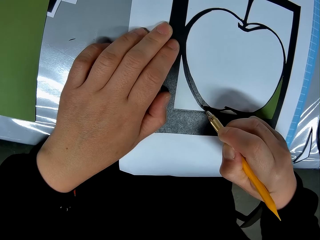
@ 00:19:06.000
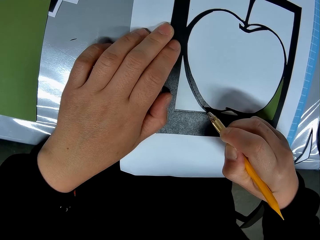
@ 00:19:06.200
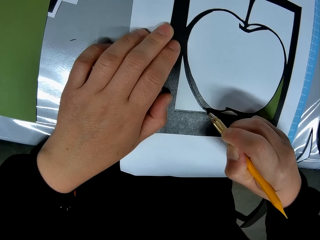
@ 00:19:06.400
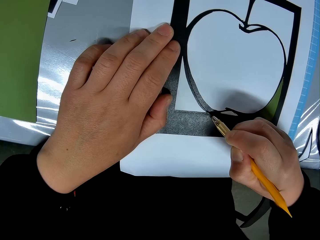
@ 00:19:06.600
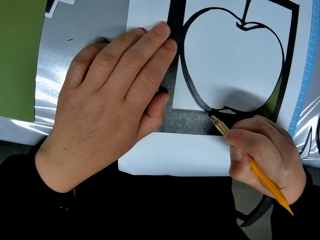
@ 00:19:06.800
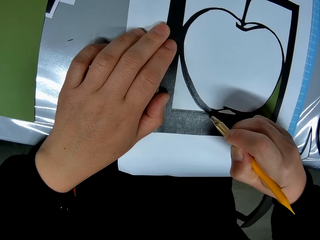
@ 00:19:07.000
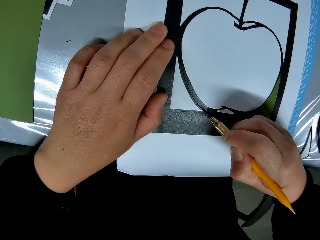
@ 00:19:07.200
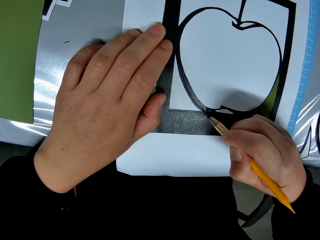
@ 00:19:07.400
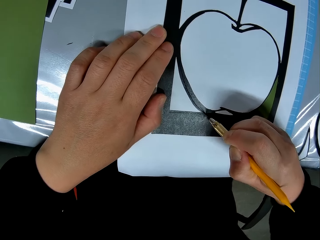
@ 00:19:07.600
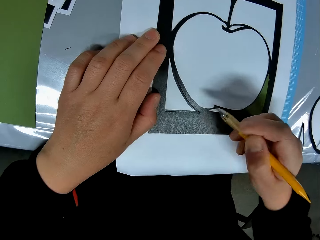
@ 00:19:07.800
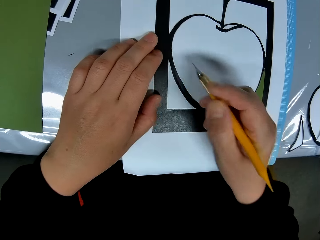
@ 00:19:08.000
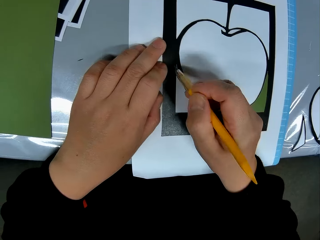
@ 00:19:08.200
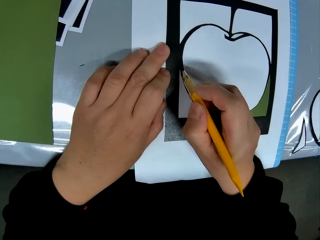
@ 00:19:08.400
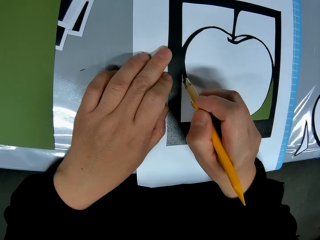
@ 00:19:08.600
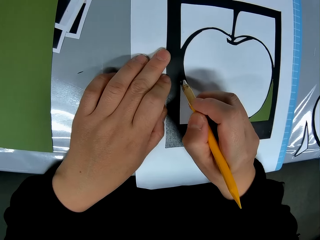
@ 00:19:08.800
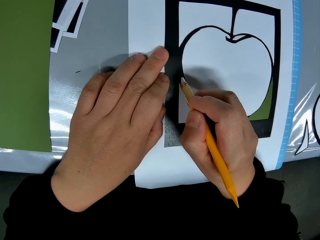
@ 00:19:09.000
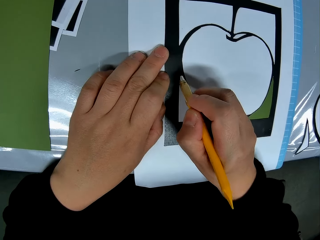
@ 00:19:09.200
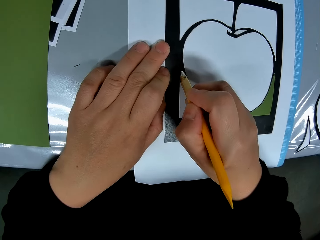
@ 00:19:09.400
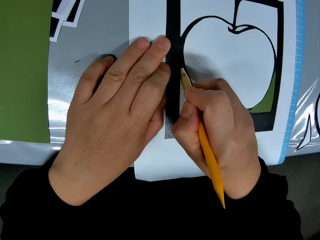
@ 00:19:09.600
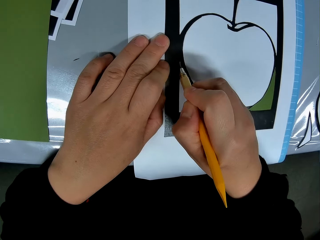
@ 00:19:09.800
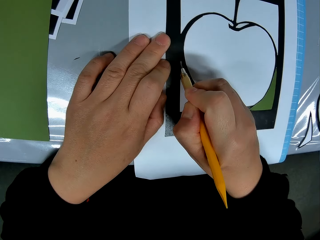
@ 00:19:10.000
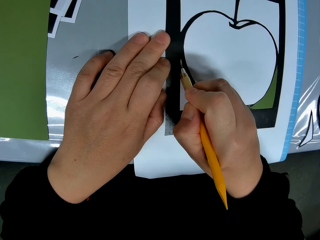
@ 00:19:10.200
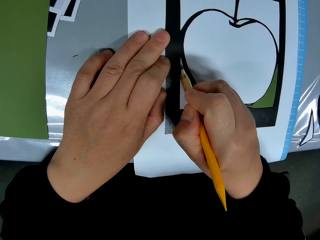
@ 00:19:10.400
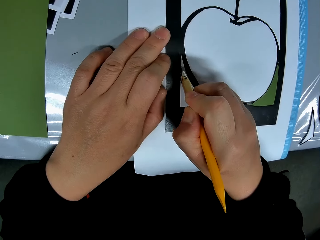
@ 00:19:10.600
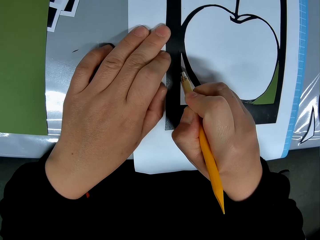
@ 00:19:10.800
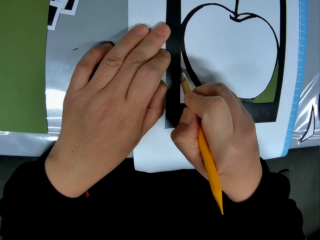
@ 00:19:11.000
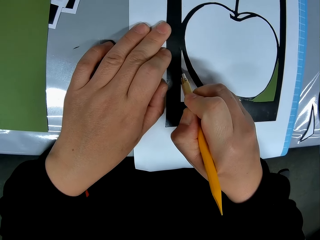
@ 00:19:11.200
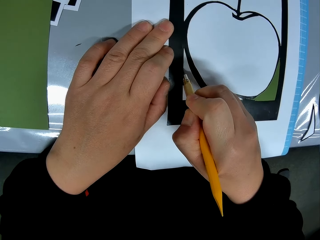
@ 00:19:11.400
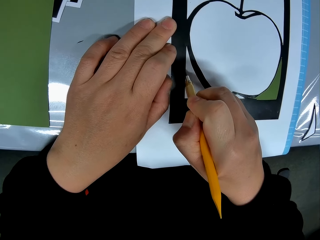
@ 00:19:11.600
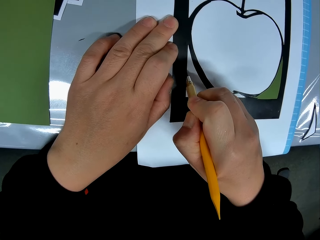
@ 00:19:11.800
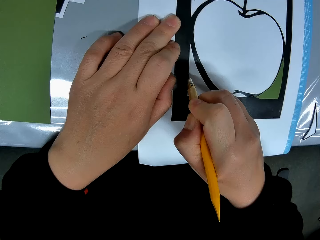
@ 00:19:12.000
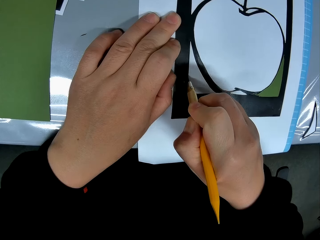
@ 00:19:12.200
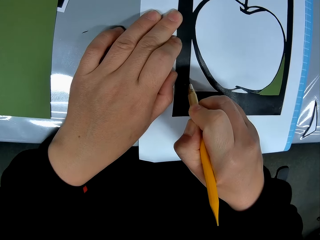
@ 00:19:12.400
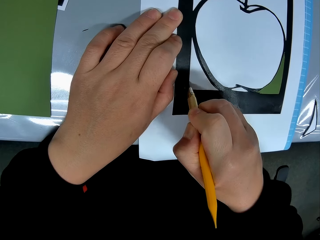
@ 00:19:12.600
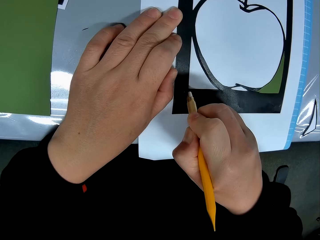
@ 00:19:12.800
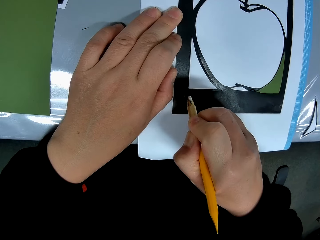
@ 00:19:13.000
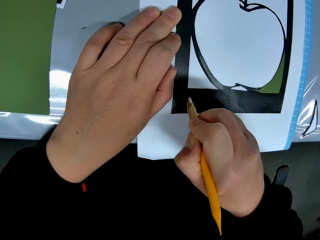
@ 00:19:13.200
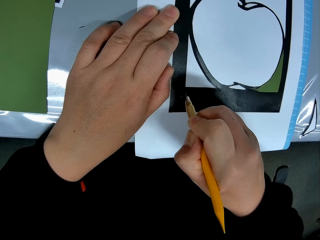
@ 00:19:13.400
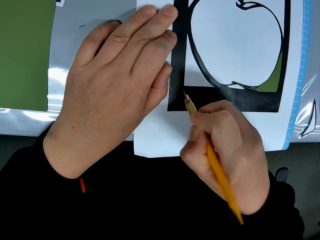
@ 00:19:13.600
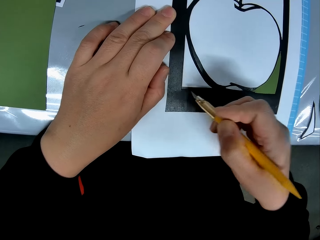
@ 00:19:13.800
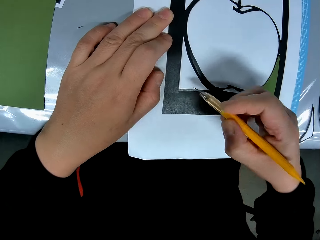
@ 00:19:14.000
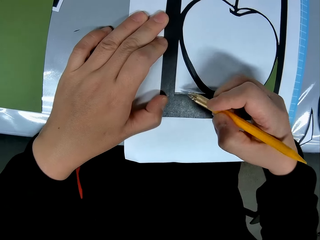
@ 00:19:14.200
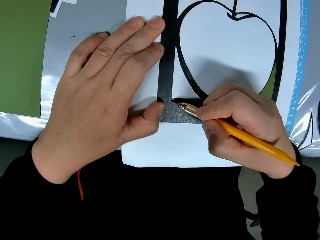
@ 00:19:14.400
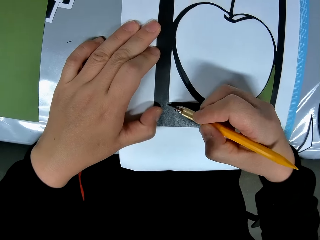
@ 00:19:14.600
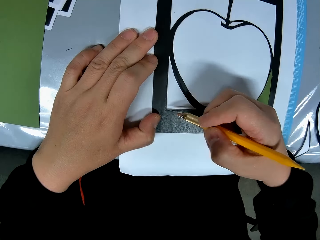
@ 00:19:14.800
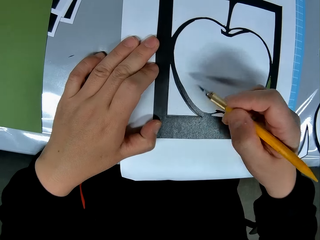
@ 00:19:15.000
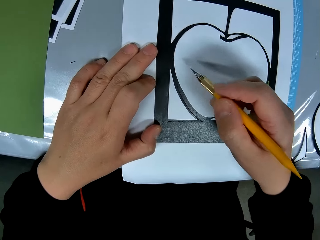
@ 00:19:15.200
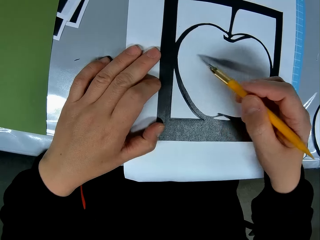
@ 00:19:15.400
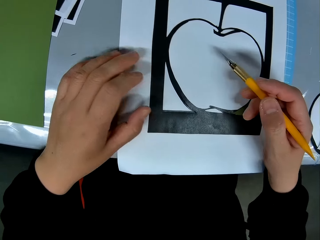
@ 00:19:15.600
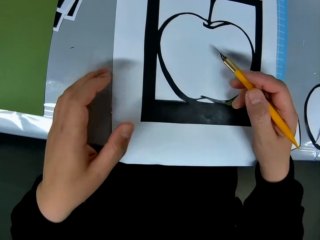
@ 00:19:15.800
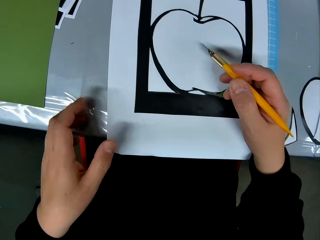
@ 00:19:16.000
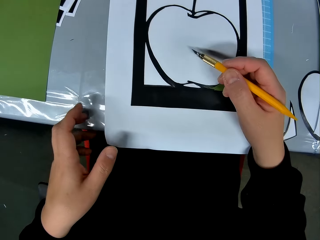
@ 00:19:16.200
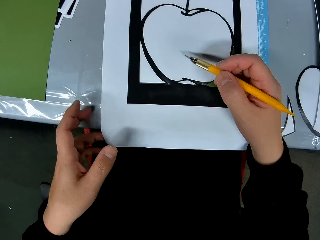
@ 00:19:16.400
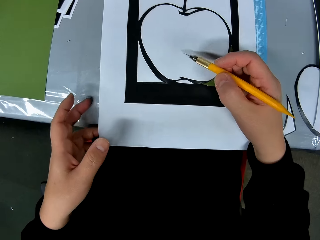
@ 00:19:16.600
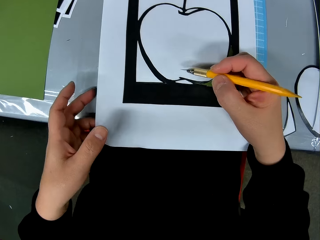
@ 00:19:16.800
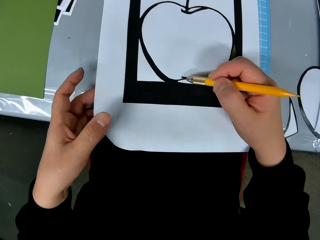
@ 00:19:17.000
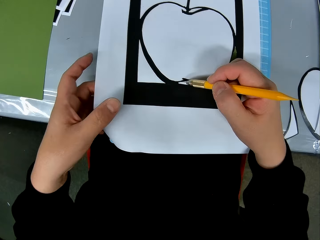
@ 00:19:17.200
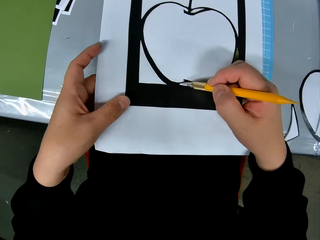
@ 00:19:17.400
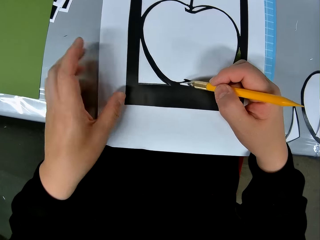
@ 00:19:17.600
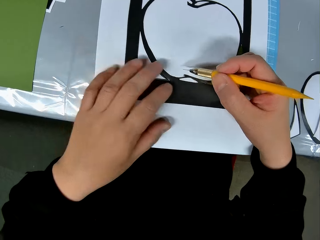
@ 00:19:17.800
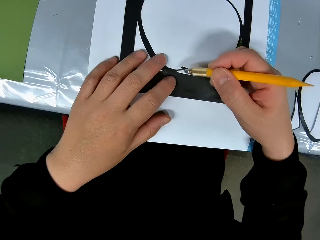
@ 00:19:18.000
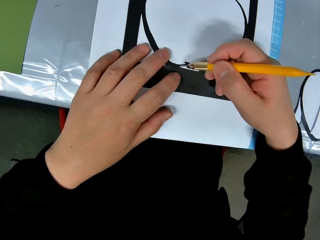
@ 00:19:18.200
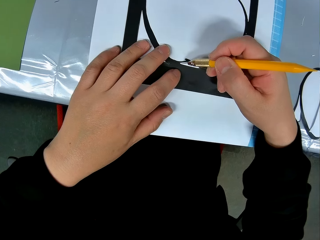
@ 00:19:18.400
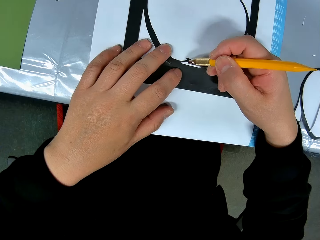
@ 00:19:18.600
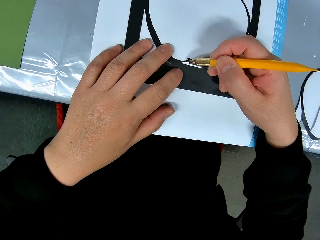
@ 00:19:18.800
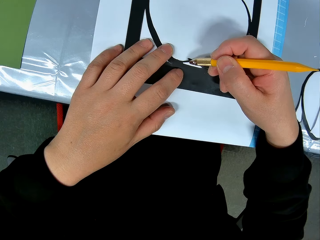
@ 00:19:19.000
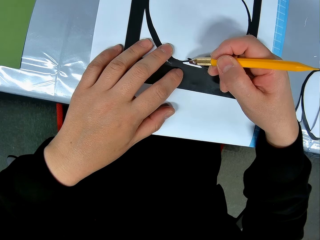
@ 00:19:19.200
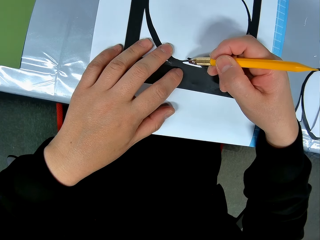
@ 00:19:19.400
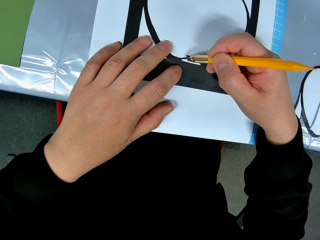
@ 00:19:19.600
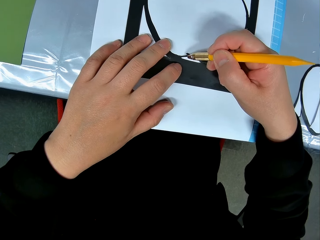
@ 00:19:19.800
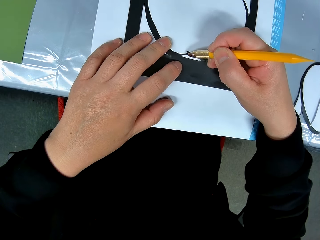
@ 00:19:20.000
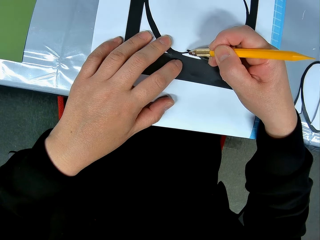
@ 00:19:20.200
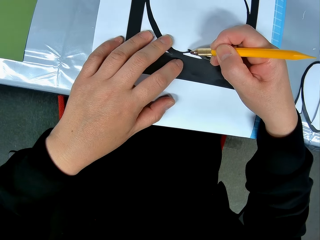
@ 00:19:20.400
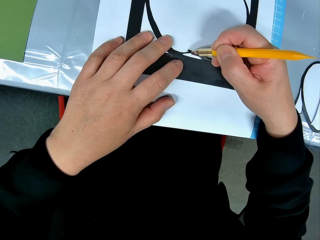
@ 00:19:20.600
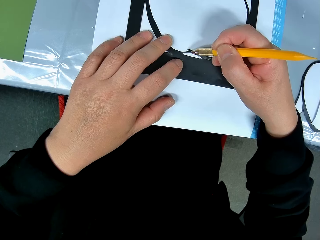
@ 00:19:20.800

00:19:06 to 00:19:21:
The camera wearer moves hands. He cuts the art. He moves a finger, removes the blade from the art and removes the hand from the art. He touches the art and places his left hand on the drawing book. He cuts a part of the drawing book with the cutter.

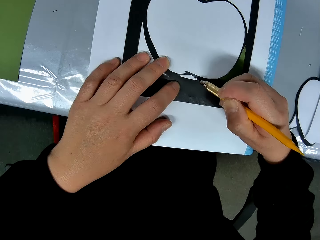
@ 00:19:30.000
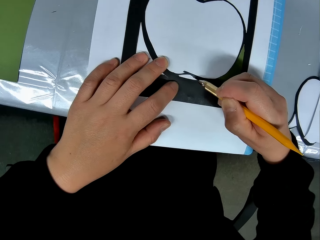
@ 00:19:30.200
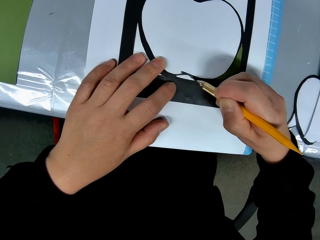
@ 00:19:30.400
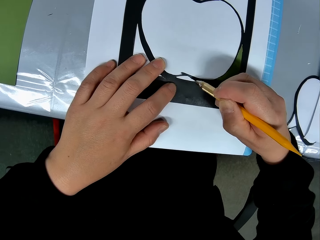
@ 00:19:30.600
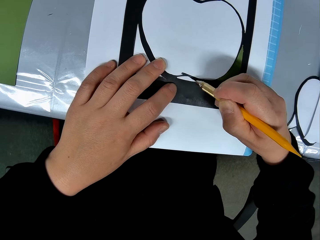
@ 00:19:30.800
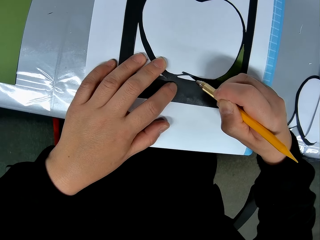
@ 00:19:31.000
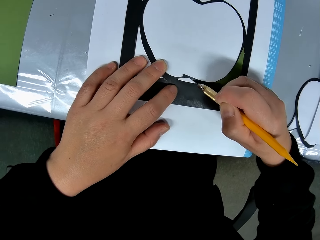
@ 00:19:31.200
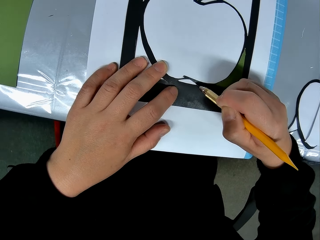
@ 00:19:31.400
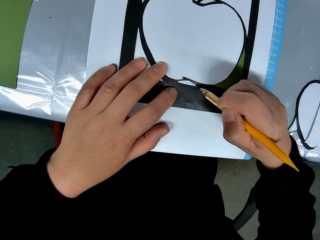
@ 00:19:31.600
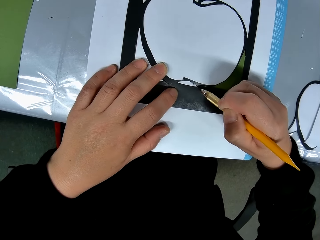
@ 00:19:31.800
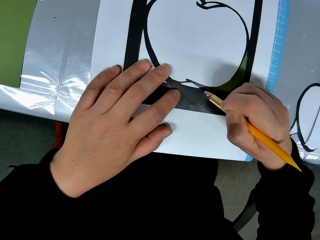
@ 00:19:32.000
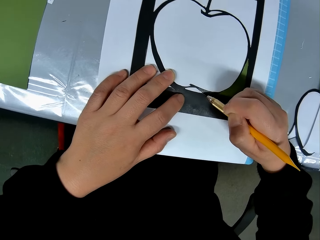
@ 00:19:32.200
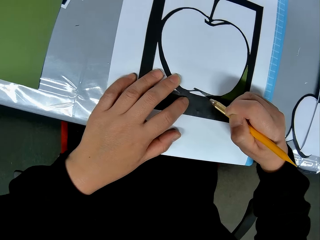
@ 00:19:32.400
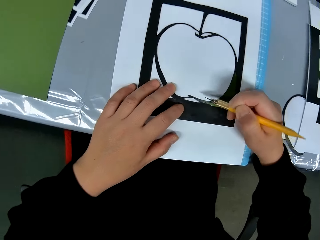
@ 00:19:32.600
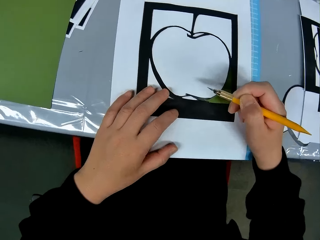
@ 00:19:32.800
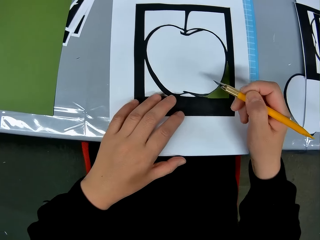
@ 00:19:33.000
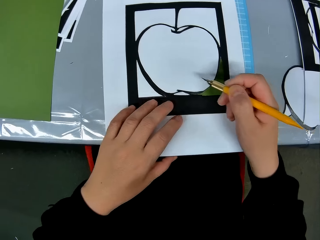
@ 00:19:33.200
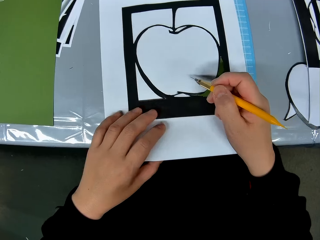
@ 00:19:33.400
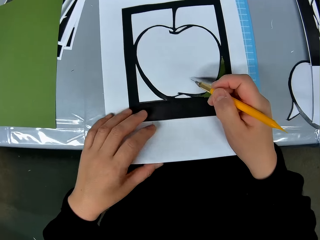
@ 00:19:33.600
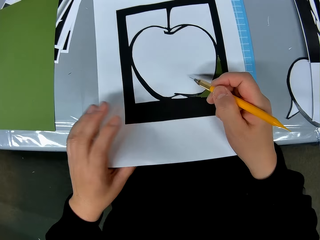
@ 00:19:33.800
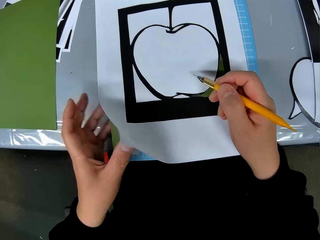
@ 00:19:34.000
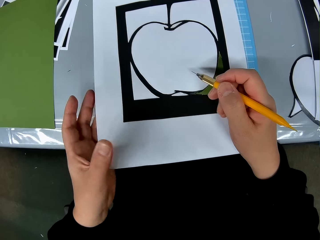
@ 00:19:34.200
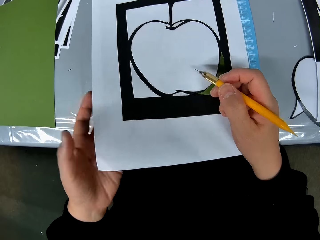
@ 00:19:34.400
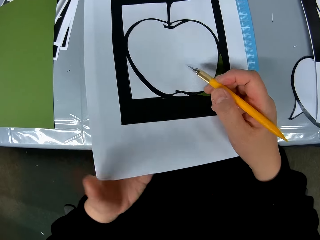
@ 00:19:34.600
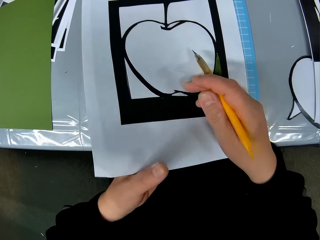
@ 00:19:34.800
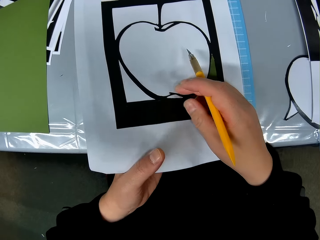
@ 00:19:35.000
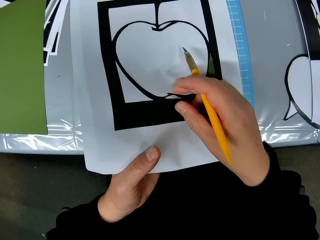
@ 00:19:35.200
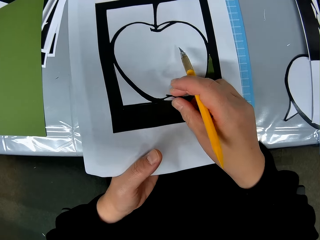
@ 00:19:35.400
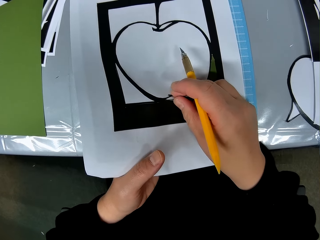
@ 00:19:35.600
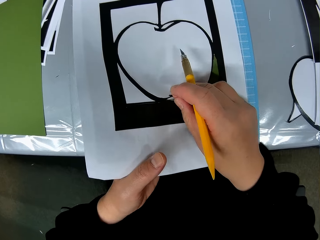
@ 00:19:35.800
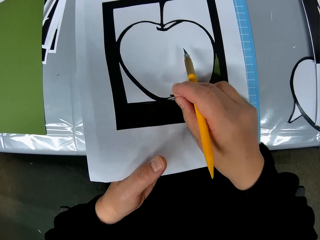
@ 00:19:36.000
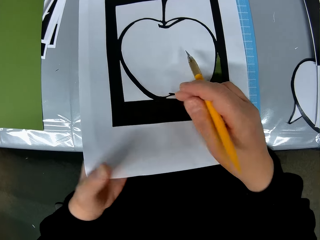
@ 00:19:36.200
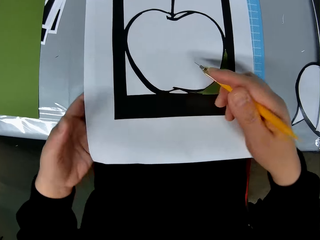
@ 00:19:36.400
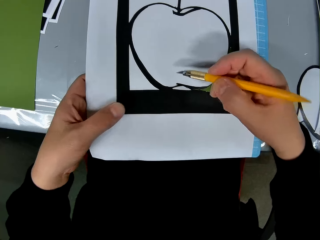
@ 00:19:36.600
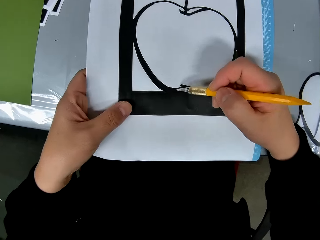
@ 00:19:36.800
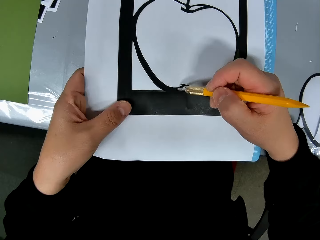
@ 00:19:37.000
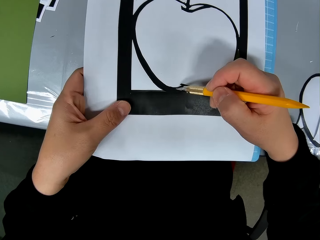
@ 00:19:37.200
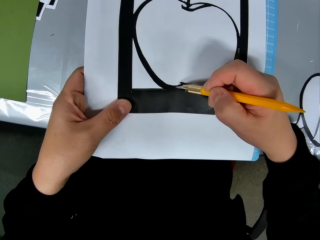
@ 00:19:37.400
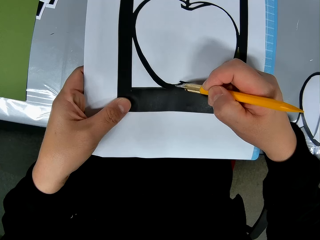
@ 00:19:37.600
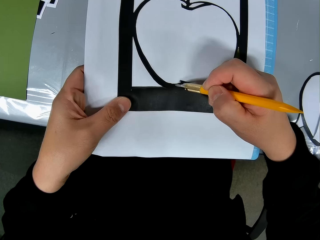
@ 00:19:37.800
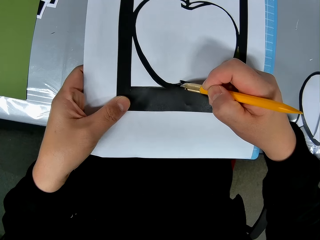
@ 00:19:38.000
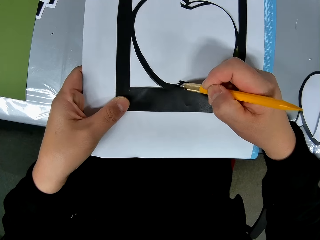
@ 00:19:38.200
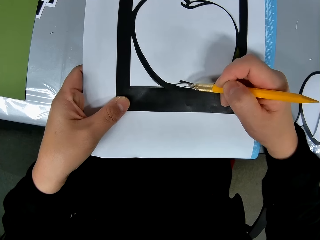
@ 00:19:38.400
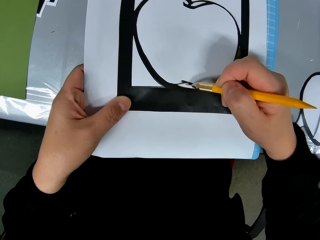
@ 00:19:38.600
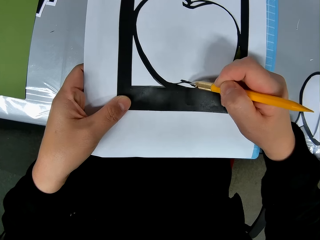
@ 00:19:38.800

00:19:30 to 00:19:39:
The camera wearer removes the blade from the art and moves a hand. He lifts the drawing book with his left hand. He touches the drawing book with his right hand. He uses the cutter on the drawing book. He pulls the cut paper. He removes the hand from the cut part. He cuts the art.
